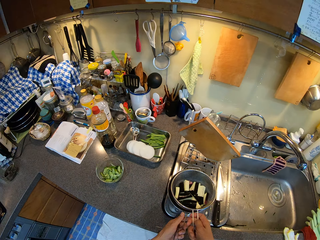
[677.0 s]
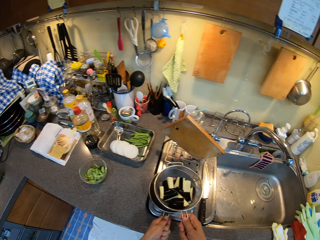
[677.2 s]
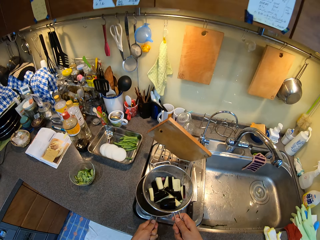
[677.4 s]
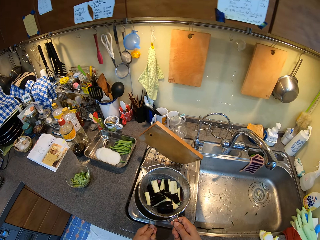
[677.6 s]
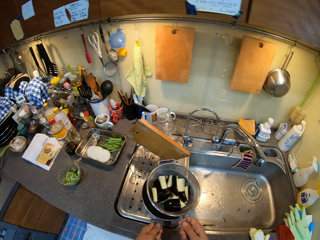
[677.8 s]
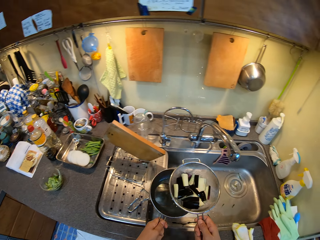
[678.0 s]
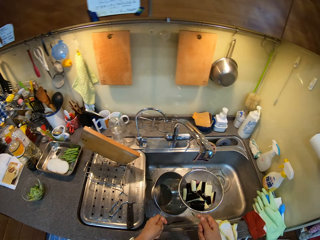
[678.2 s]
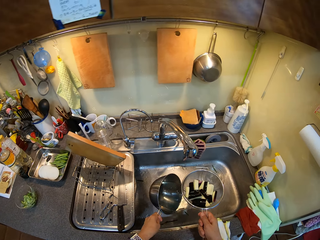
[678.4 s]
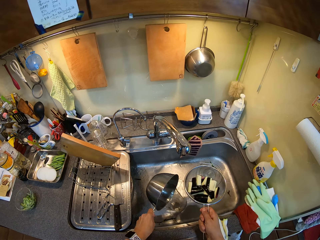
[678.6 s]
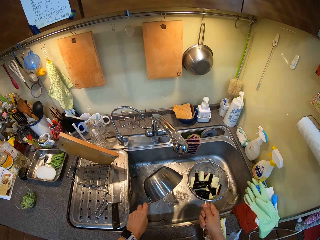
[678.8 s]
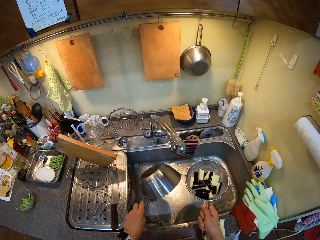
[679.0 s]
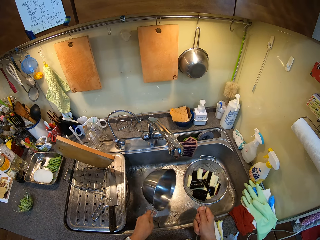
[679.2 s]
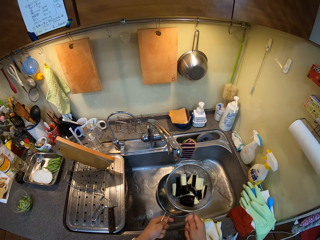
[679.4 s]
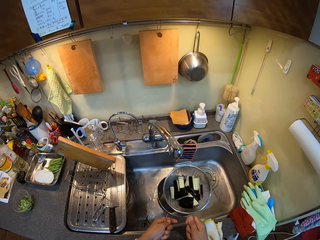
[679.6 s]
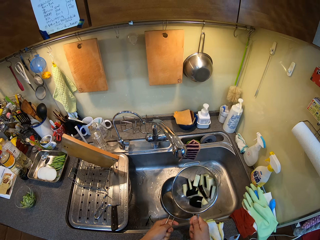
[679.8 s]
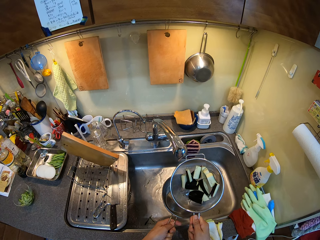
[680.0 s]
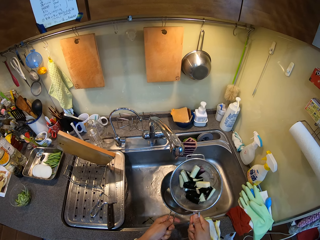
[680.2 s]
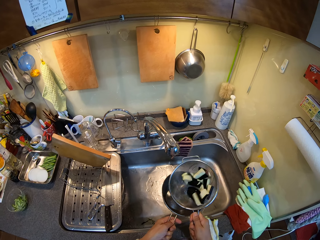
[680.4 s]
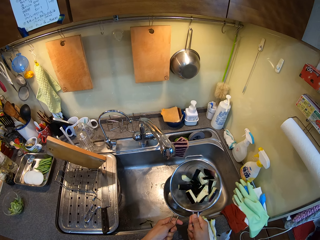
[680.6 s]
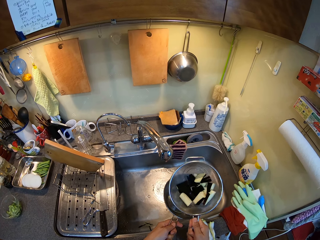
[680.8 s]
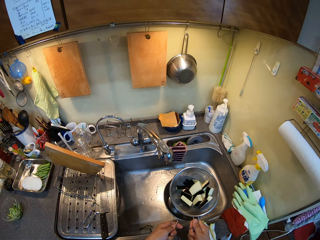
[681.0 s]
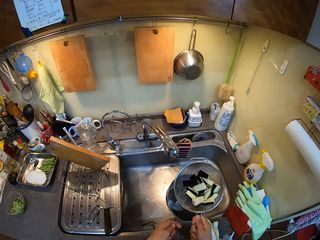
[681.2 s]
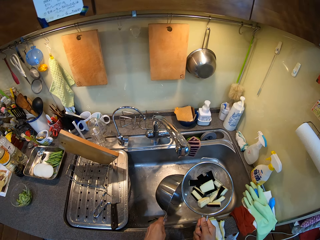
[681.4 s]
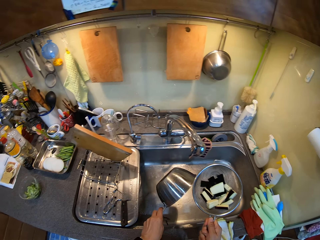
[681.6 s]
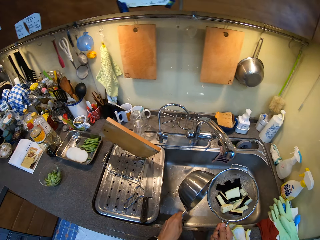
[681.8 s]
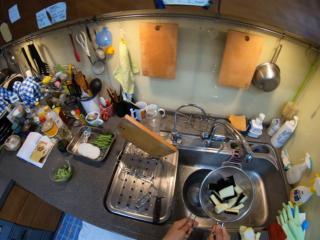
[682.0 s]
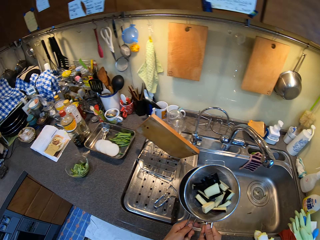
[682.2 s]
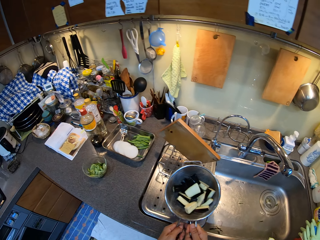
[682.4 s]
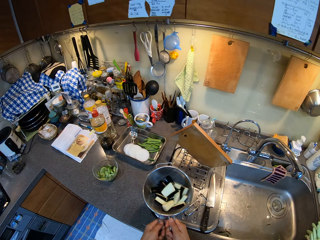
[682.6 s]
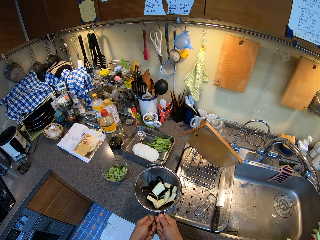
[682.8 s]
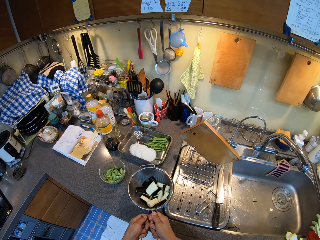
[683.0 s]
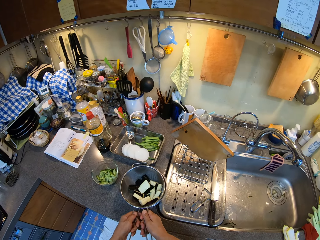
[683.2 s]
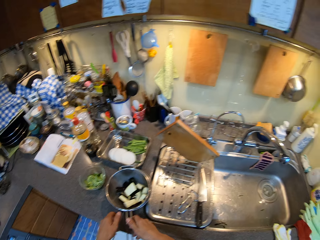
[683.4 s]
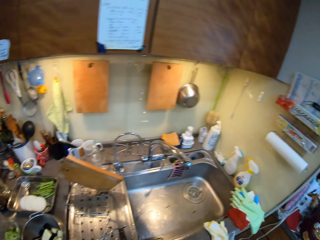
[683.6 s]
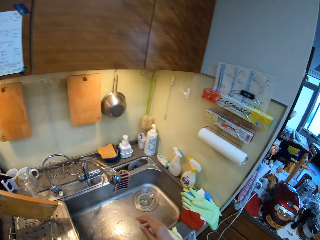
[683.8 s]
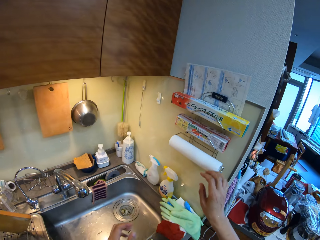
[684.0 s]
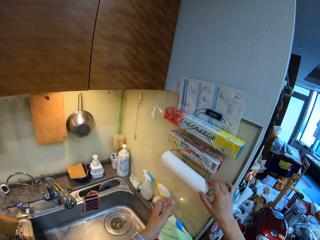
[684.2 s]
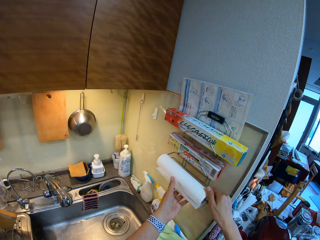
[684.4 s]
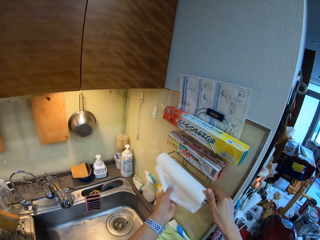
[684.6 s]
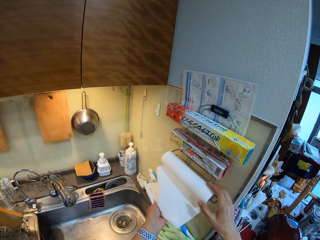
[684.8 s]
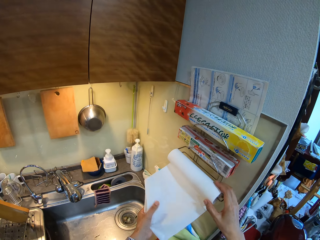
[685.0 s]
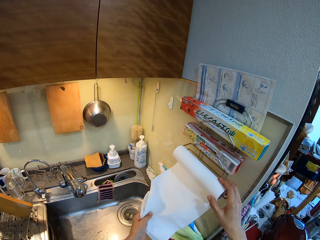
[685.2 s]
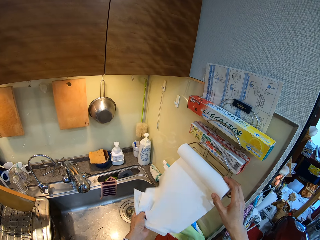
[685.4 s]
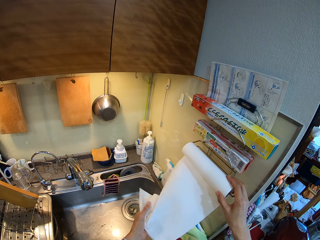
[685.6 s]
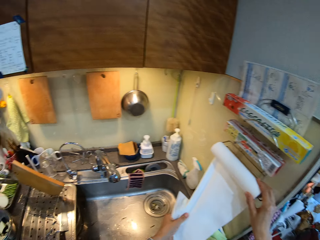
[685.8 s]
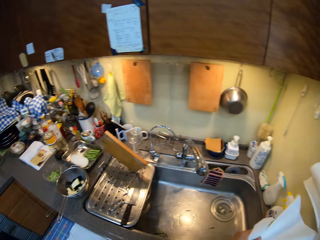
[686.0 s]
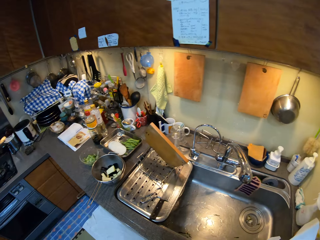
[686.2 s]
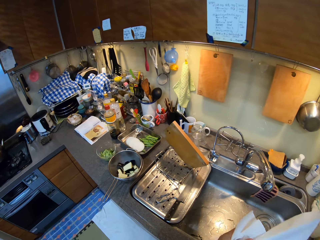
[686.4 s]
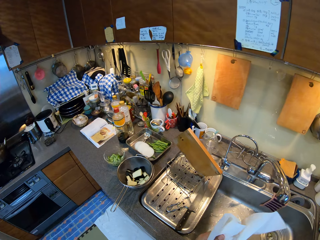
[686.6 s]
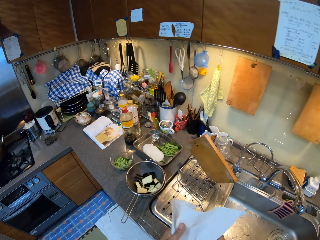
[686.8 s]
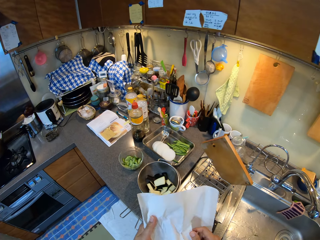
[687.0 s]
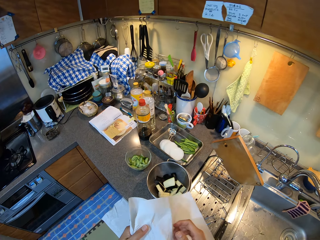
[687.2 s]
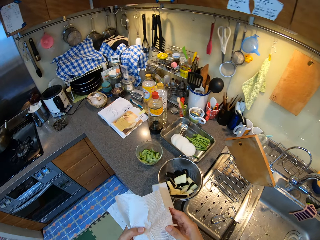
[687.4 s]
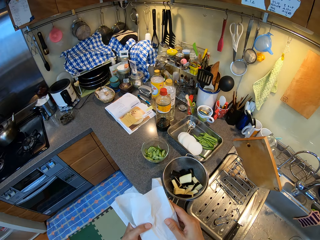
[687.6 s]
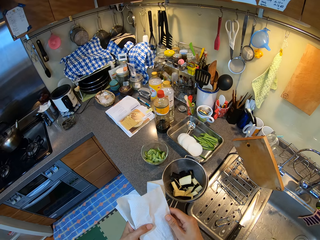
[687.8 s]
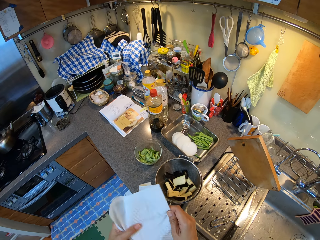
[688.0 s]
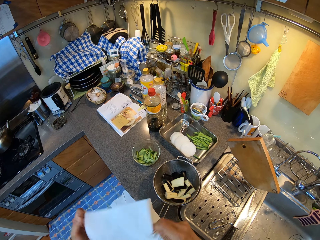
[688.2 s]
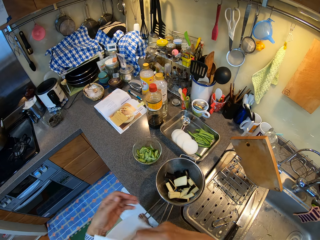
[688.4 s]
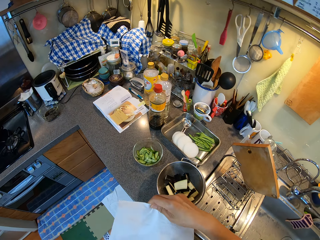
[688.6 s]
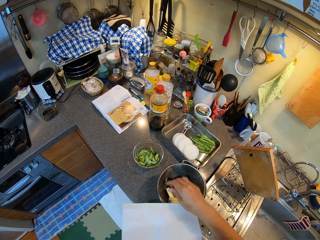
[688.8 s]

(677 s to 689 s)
The camera wearer holds the plate with both hands. They lift the strainer. They pick up the cooking pot. They pour water in the sink. They shake the strainer. They pour water in the sink. They put the strainer in the cooking pot. They place the cooking pot on the counter top. They walk in the kitchen. They rotate the paper towel. They pull the paper towel. They hold the tissue. They tear the paper towel. They walk in the kitchen. They hold the tissue with both hands. They fold the paper towel.

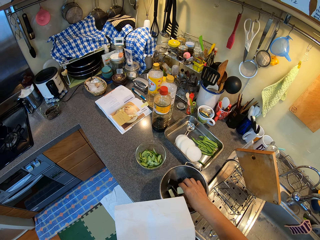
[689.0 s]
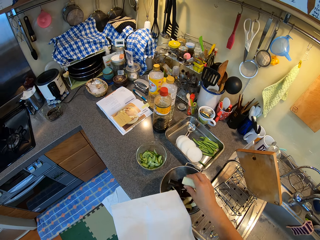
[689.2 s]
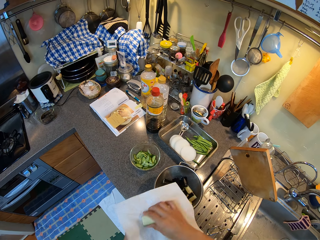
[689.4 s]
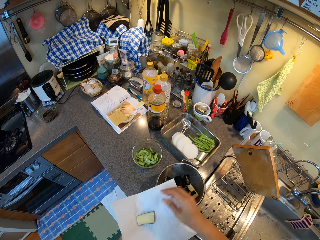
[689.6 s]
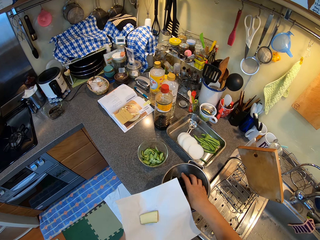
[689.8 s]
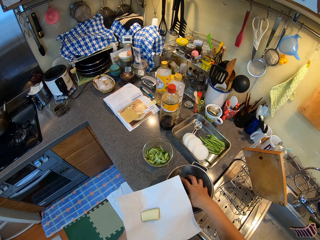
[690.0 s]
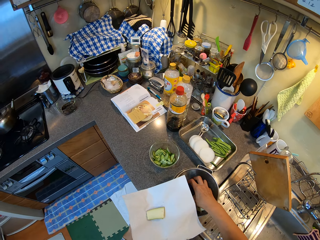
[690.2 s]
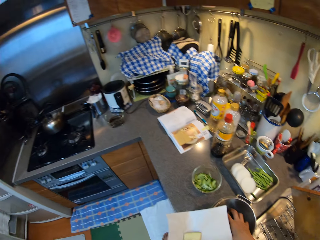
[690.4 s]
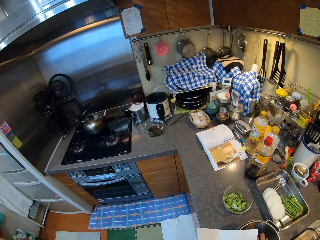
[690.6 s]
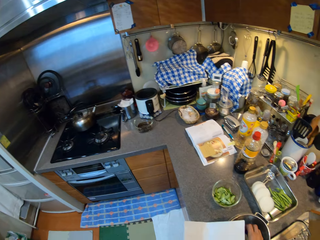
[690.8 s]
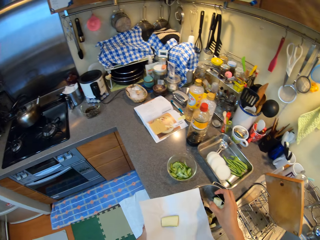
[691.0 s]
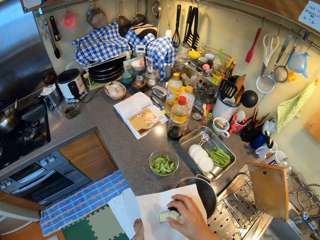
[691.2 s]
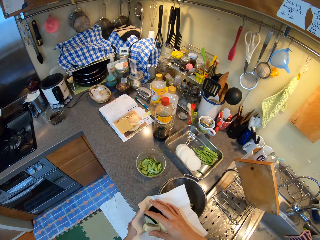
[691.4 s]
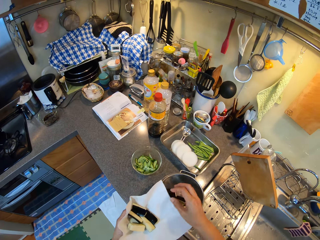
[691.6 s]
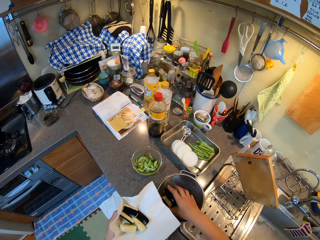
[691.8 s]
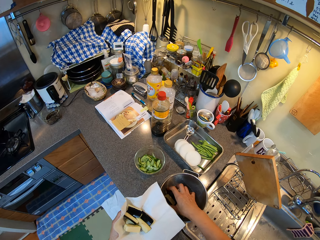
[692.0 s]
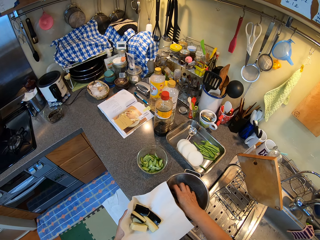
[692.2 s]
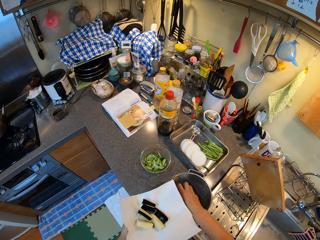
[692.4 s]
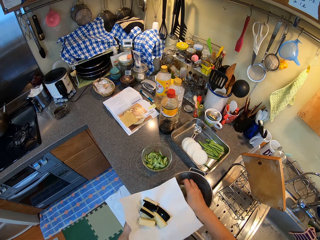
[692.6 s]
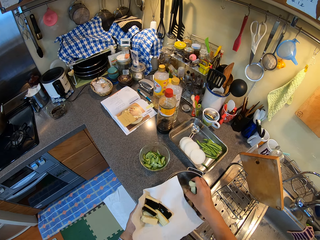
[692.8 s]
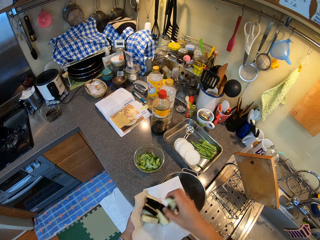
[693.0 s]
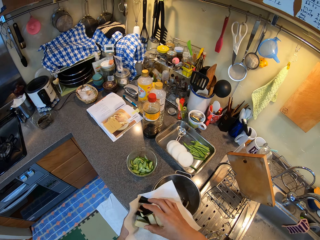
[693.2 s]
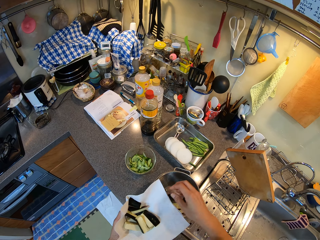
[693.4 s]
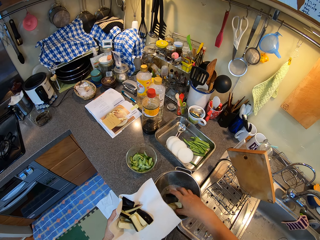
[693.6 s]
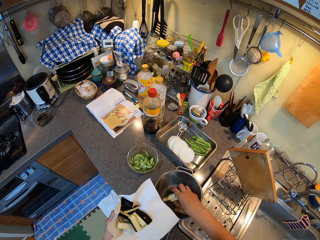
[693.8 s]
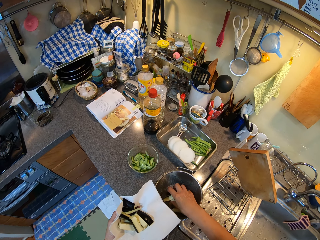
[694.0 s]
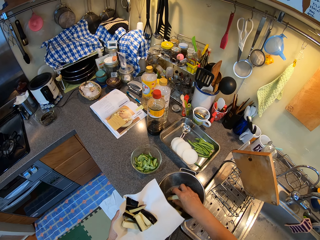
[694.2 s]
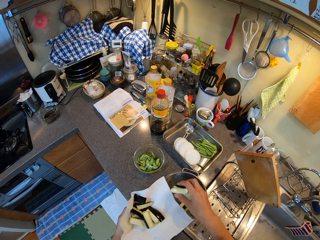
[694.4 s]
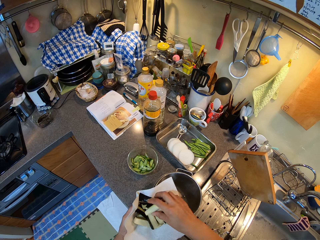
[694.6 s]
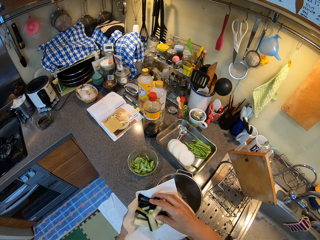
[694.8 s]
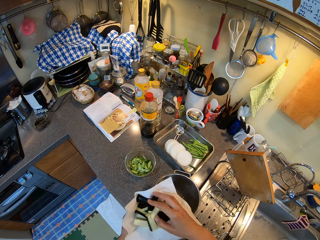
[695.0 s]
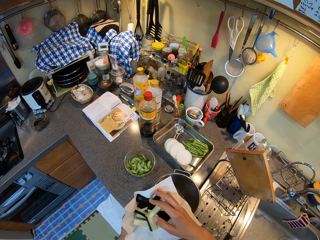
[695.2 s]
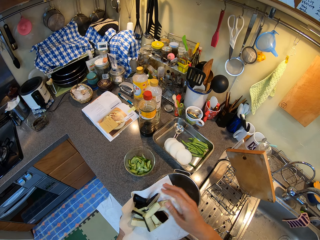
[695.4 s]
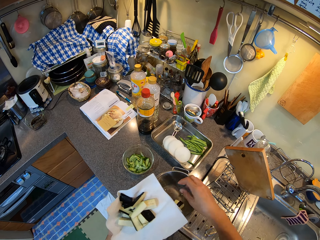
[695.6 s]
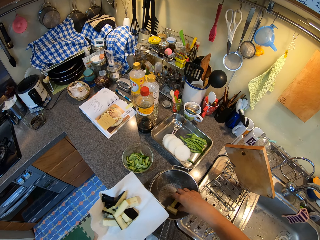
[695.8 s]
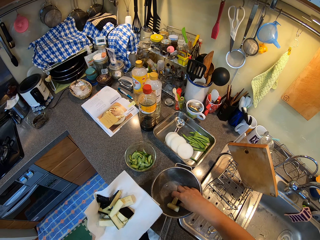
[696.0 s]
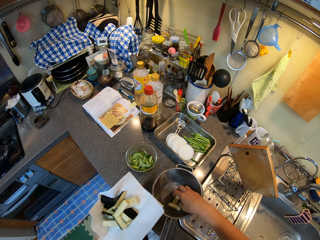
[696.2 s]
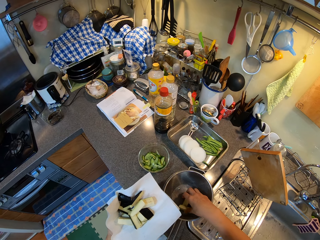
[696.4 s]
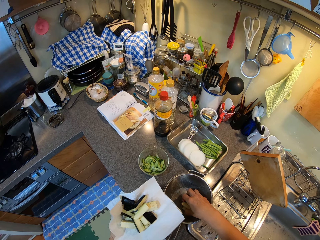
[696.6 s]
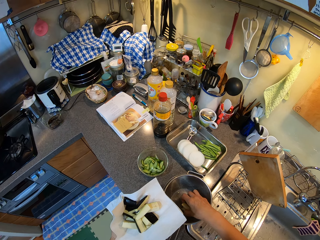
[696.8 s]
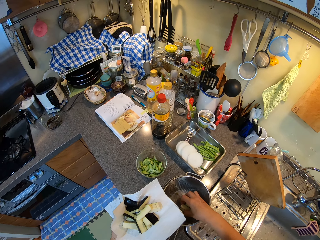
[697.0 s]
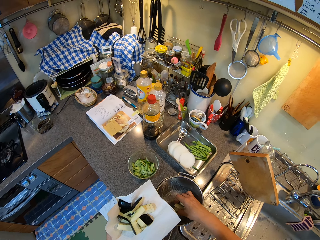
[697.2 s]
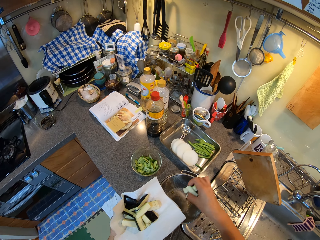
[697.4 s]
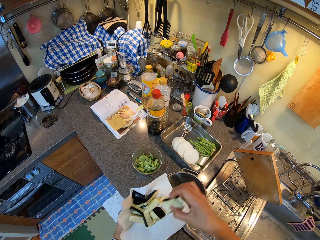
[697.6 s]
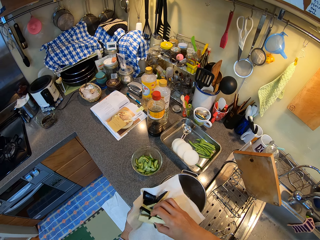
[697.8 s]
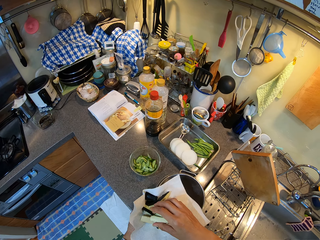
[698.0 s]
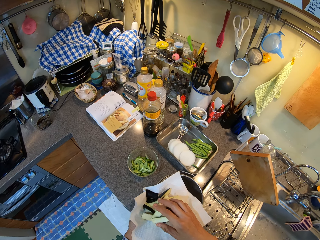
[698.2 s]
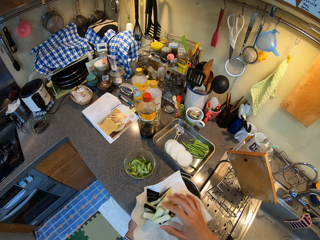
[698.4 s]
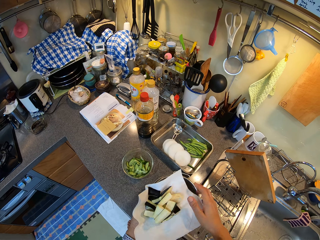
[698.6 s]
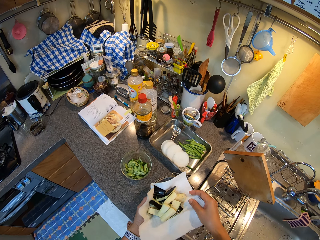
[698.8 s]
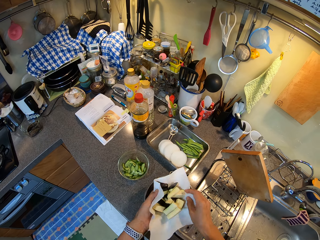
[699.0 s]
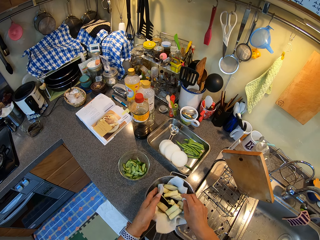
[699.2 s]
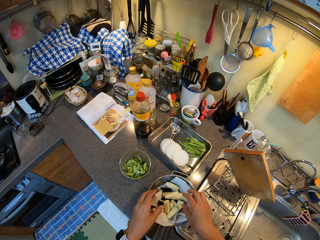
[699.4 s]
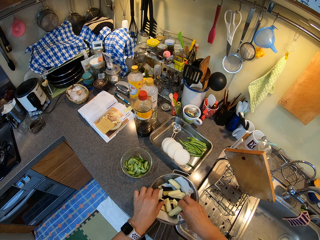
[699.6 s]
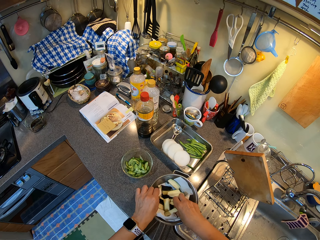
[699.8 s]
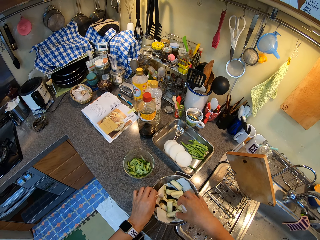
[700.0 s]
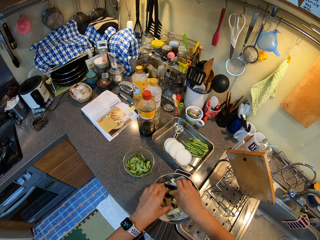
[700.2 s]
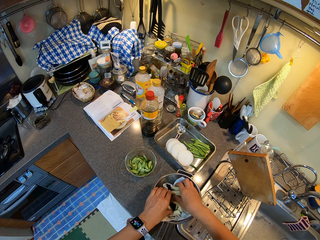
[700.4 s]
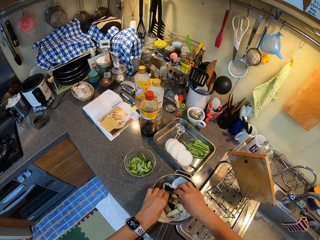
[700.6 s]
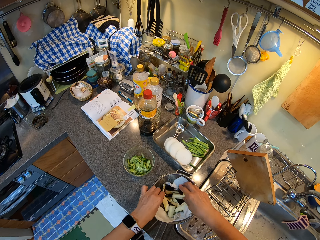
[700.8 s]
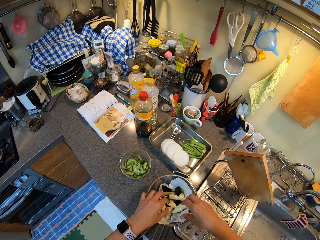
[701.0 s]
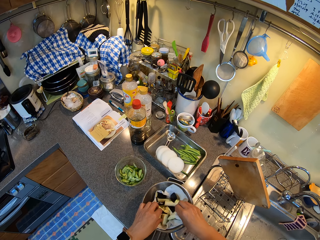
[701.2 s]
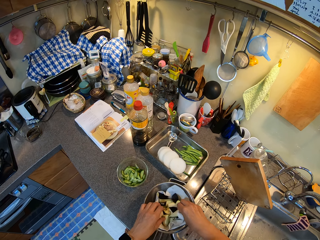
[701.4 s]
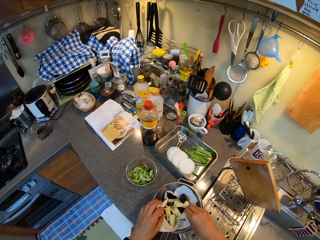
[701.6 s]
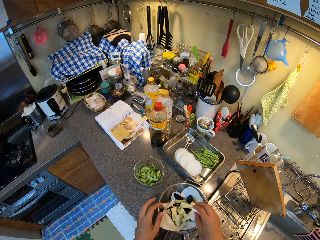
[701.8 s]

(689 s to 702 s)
The camera wearer picks up an eggplant and puts the eggplant in the paper towel. They pick up eggplants and put the eggplants in the paper towel. They pick up eggplants and put the eggplants in the paper towel. They pick up eggplants and put the eggplants in the paper towel. They pick up eggplants and put the eggplants on the paper towel. They put the paper towel in the strainer. They move the eggplants.
